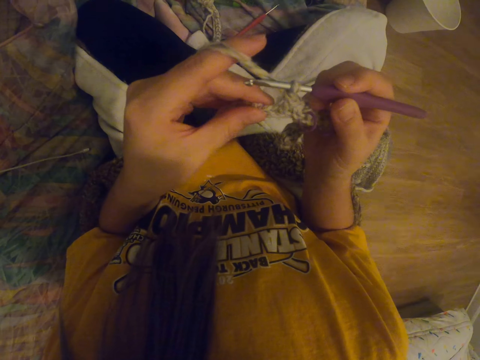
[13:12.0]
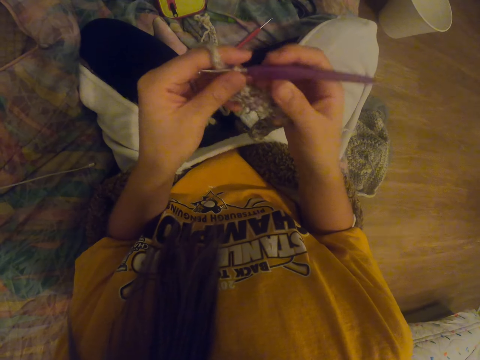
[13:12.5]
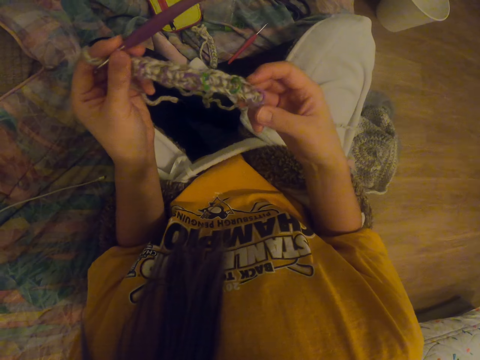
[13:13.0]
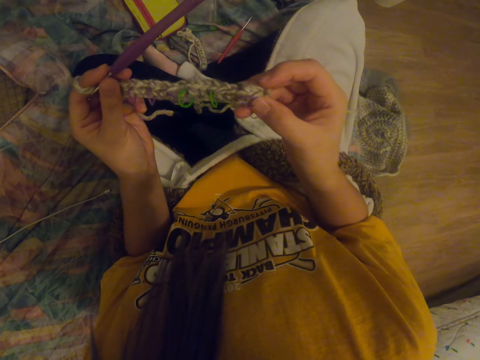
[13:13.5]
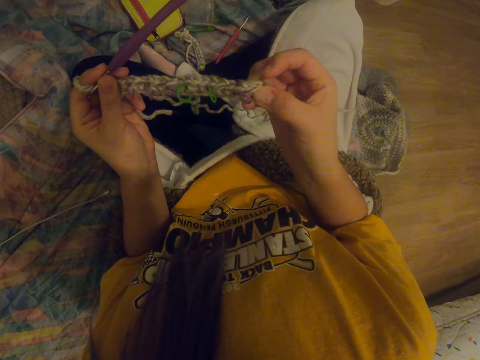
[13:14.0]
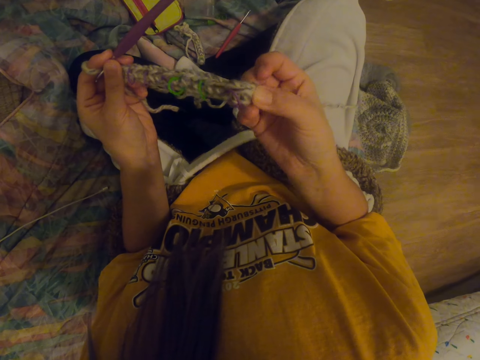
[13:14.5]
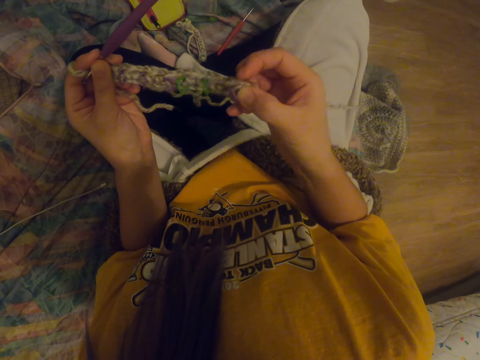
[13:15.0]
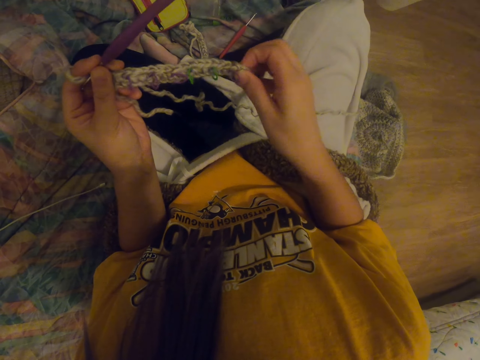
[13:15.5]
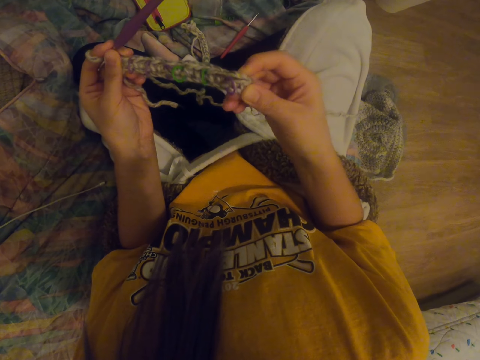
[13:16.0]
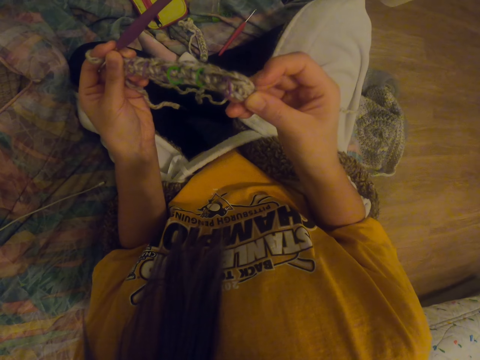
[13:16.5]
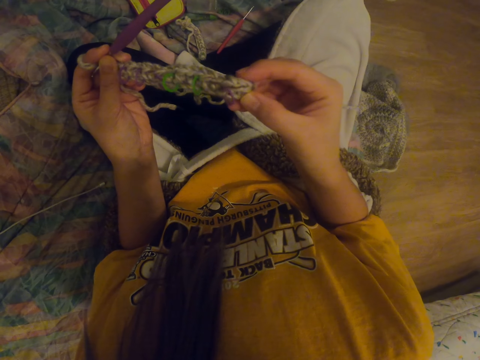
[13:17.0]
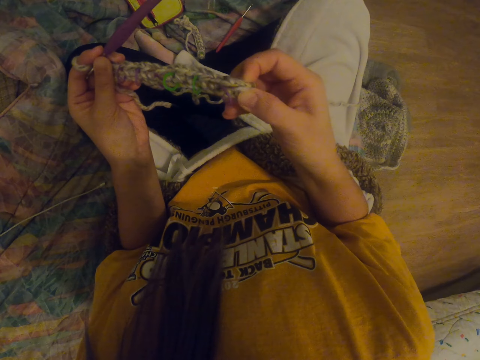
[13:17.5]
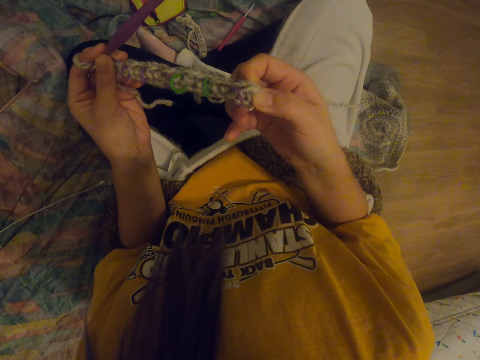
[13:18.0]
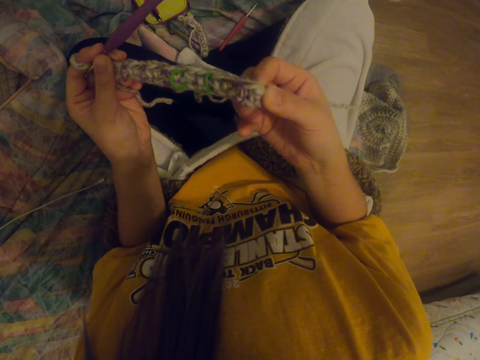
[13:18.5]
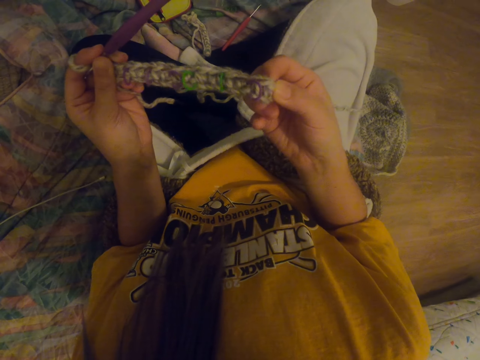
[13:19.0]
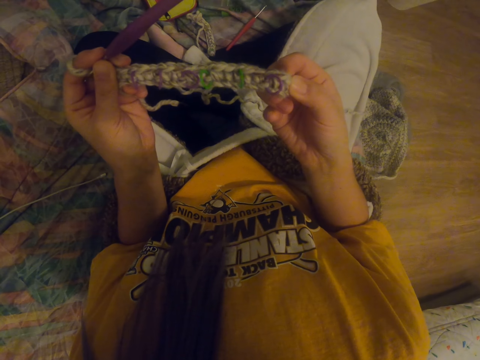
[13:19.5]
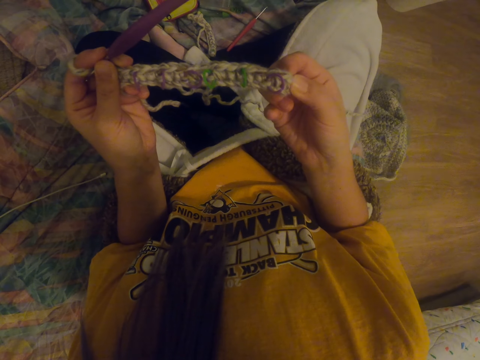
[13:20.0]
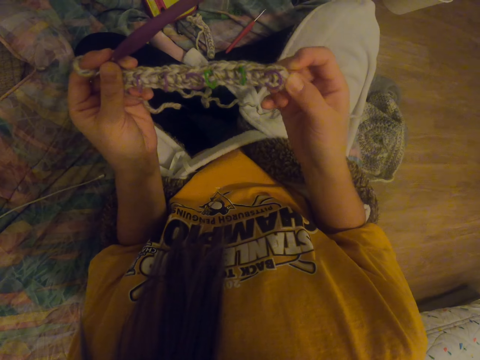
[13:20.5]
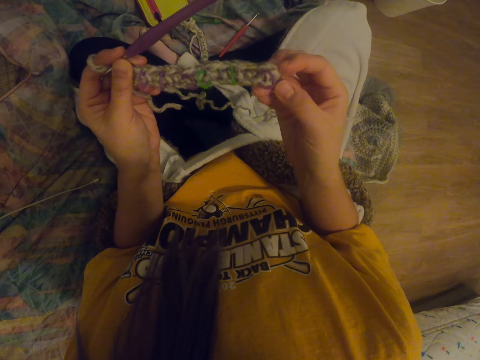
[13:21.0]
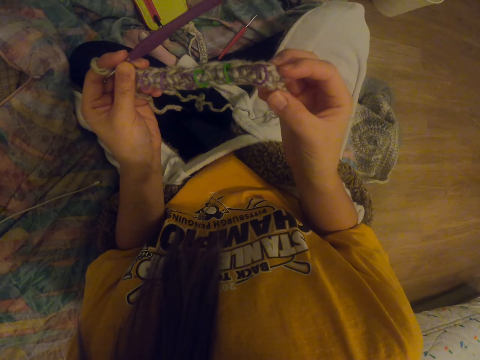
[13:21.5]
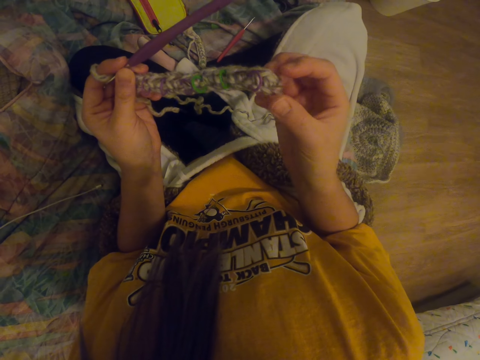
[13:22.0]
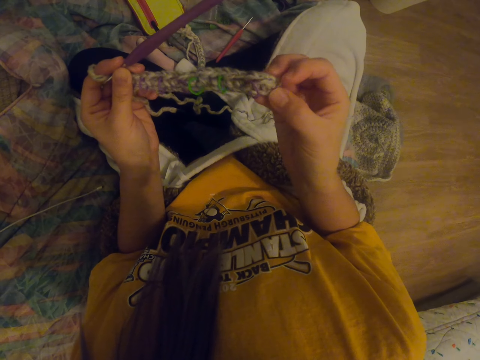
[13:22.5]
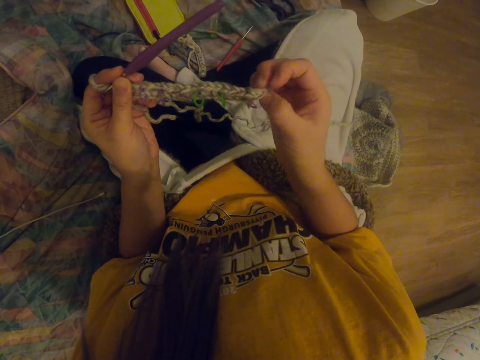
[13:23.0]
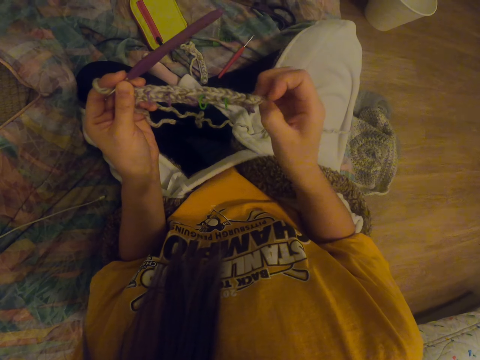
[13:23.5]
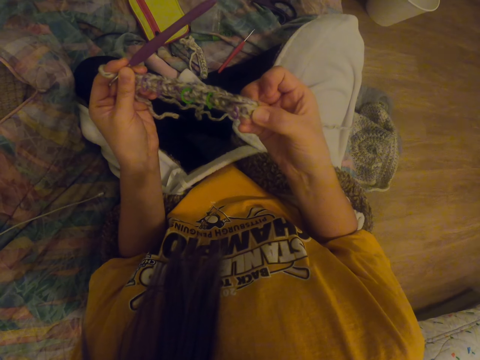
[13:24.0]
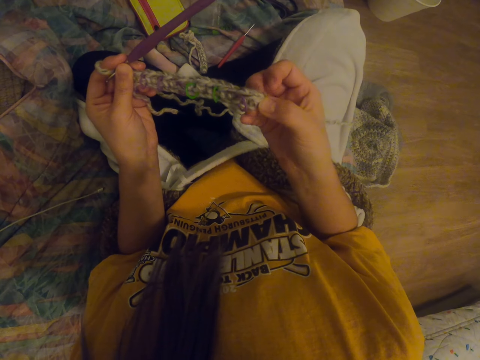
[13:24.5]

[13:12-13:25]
The camera wearer stretches the garment. They hold a fabric with a hand. They stare at the garment.

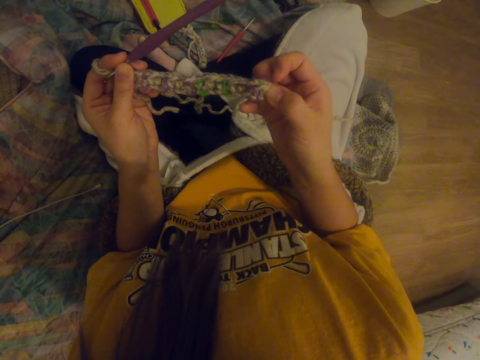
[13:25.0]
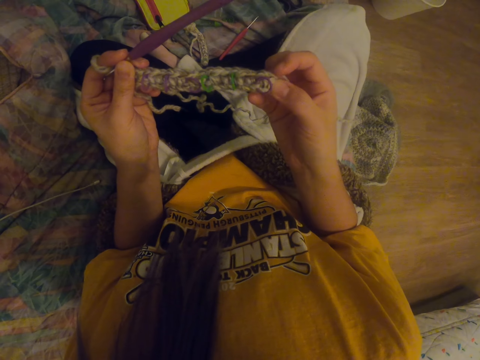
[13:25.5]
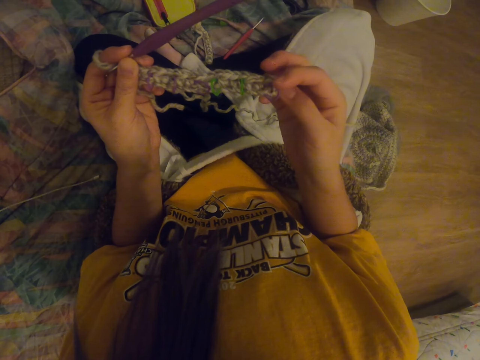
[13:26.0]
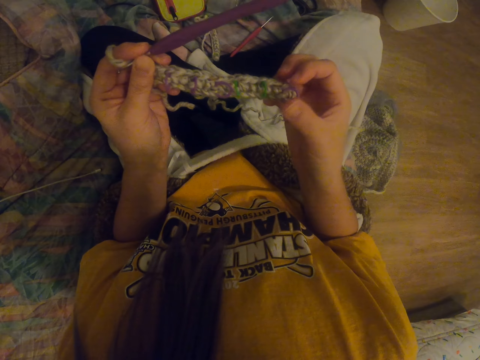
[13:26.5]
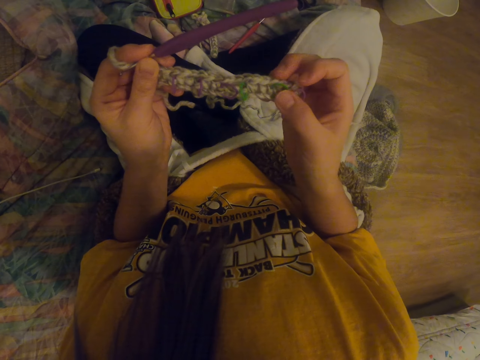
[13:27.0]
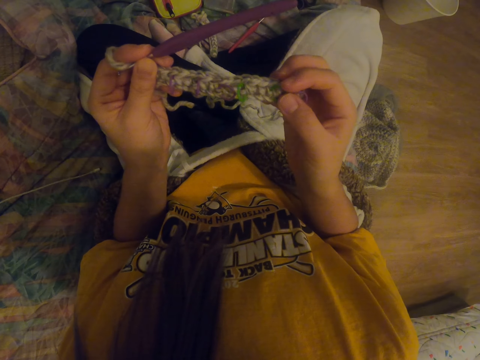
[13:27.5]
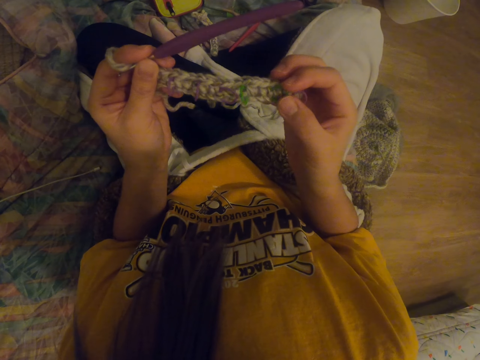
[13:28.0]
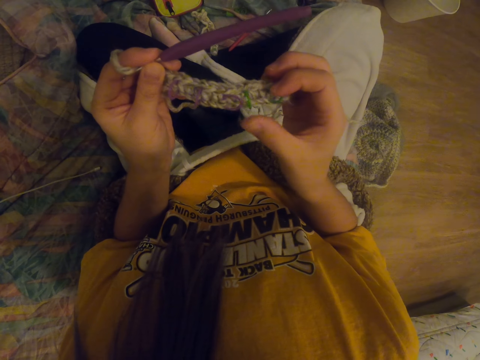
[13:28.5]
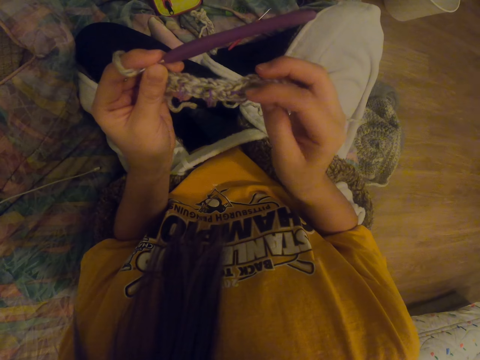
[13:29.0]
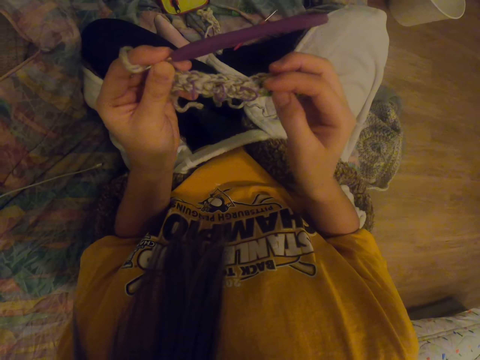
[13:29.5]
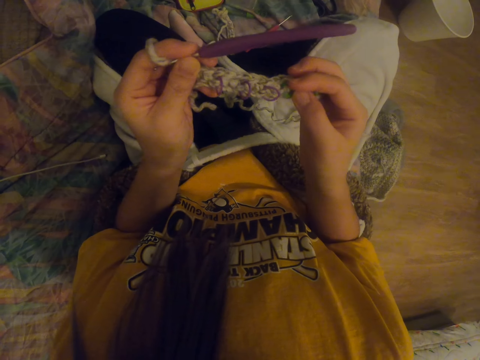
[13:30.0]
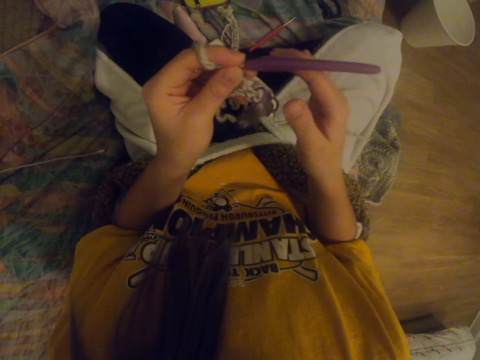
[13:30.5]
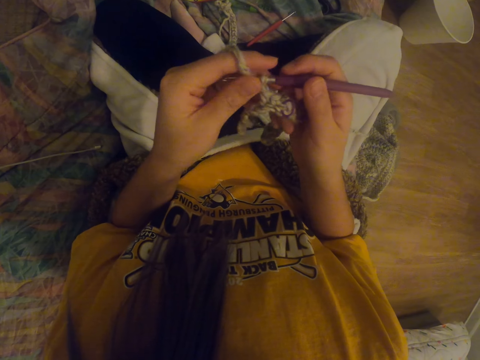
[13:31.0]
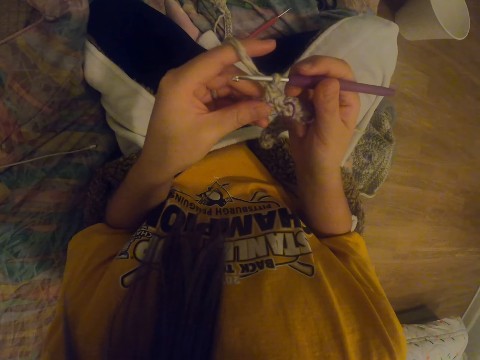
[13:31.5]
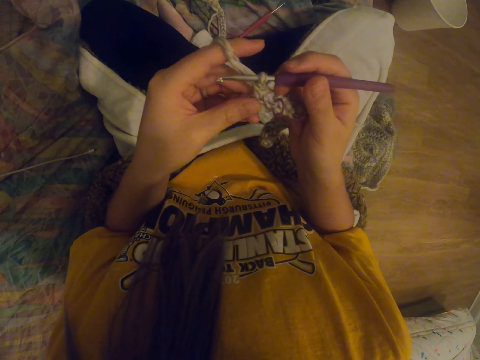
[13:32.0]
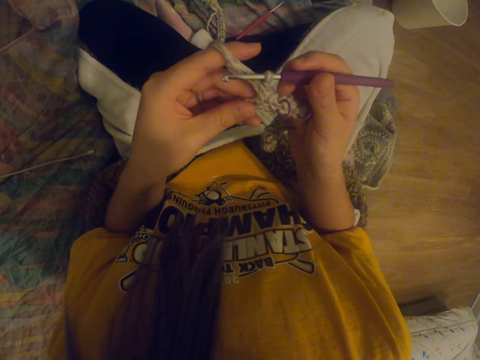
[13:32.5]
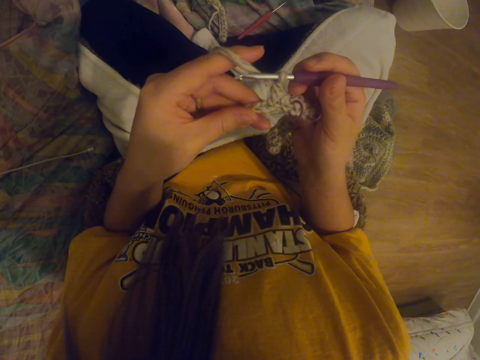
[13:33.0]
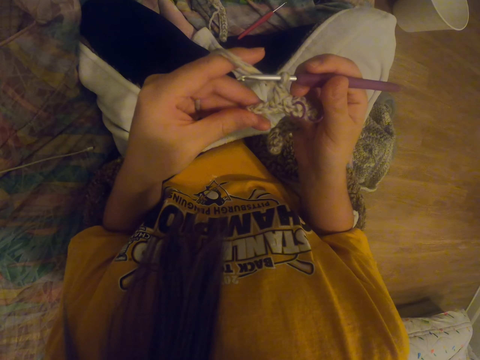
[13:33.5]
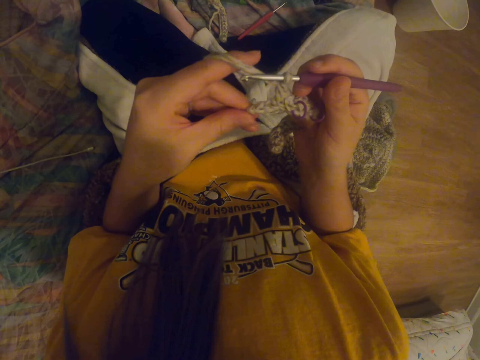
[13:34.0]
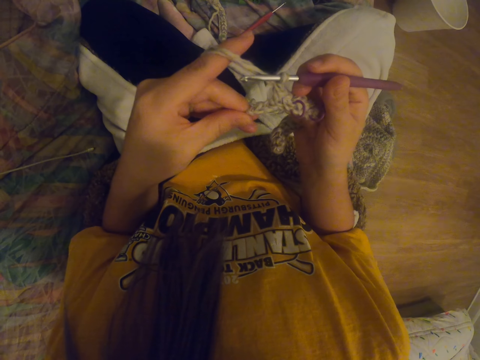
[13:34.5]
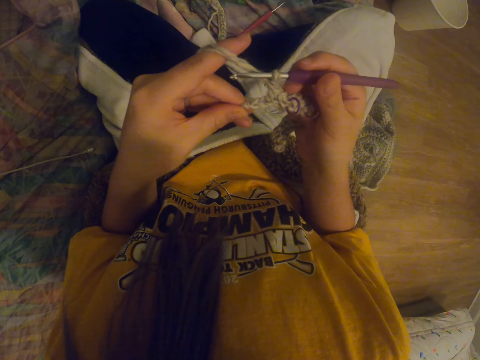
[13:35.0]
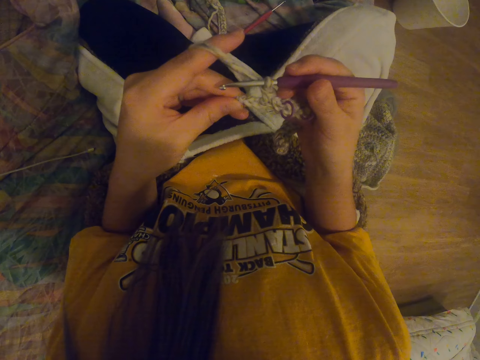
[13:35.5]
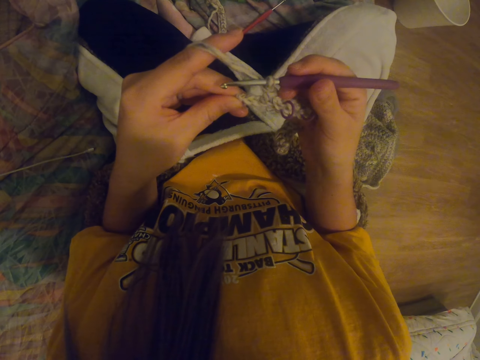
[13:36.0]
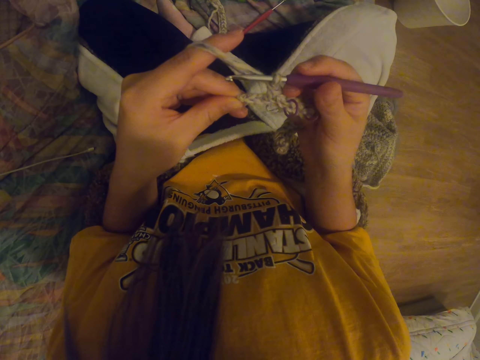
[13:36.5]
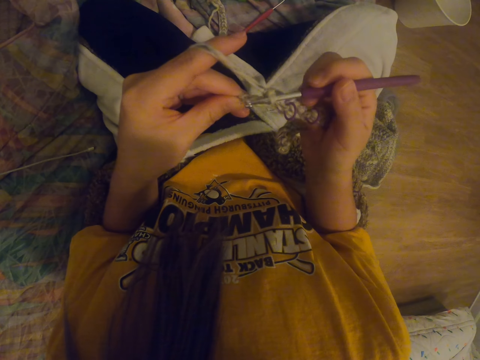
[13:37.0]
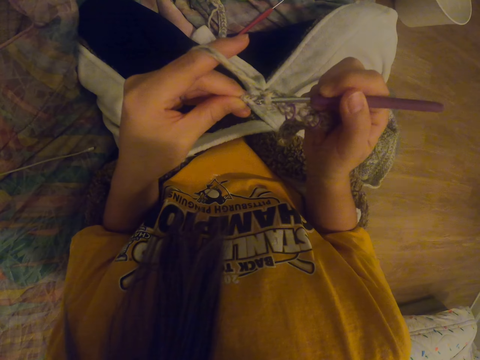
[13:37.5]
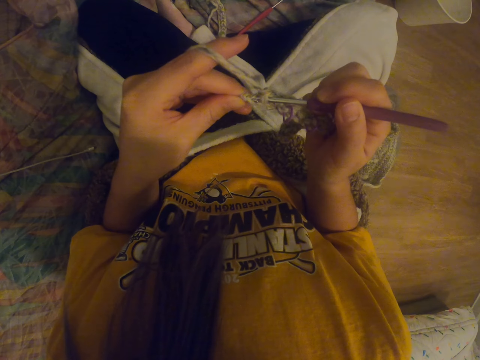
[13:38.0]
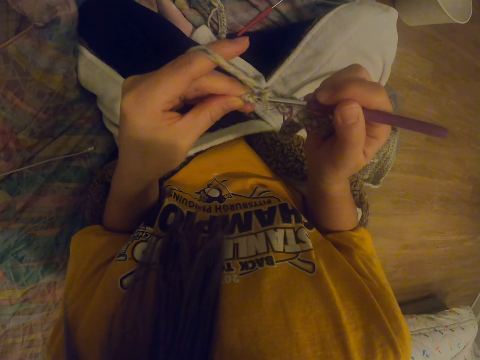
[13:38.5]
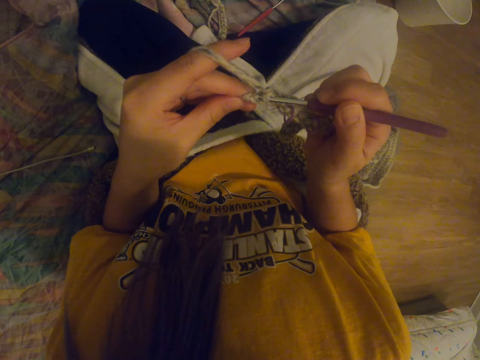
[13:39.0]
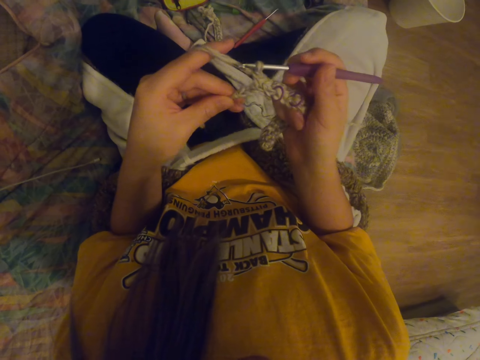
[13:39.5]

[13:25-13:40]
The camera wearer stretches the garment. They stare at the garment.
